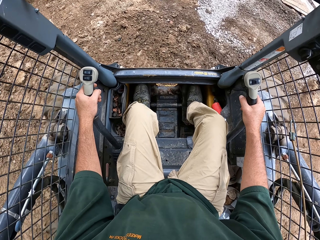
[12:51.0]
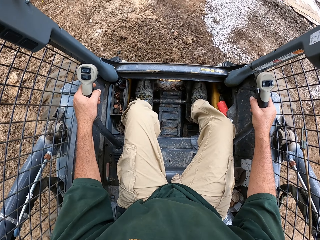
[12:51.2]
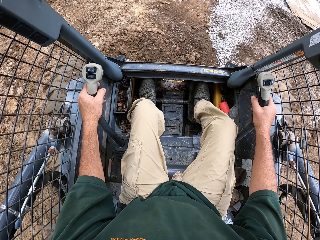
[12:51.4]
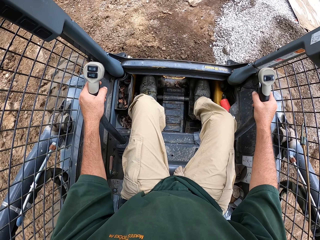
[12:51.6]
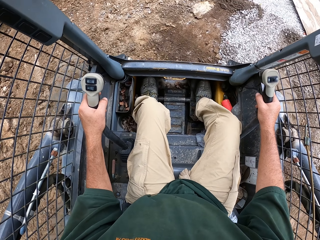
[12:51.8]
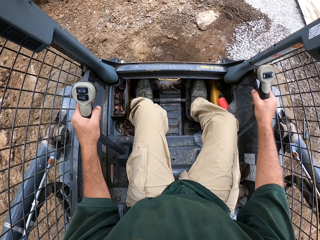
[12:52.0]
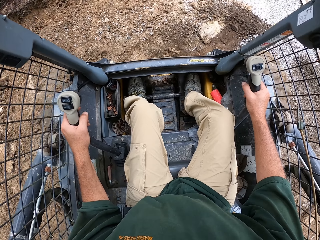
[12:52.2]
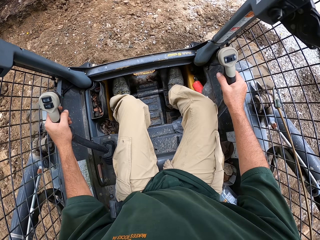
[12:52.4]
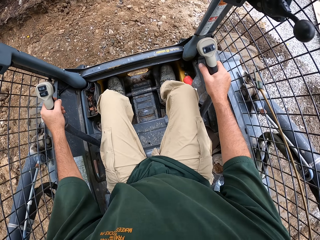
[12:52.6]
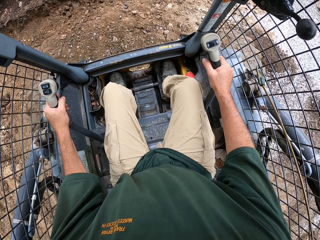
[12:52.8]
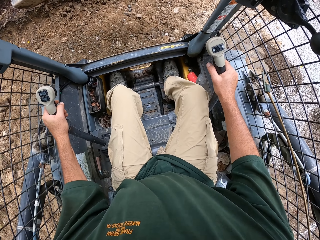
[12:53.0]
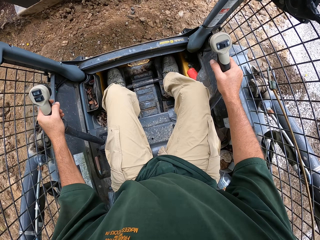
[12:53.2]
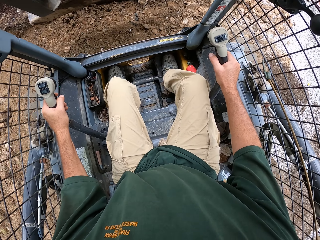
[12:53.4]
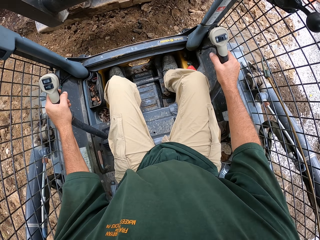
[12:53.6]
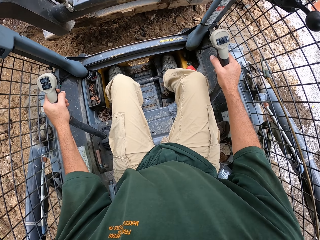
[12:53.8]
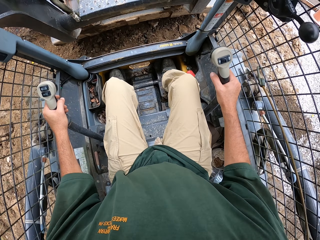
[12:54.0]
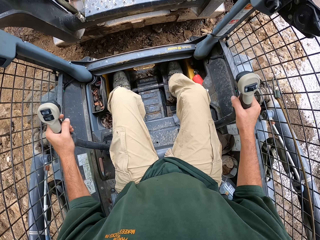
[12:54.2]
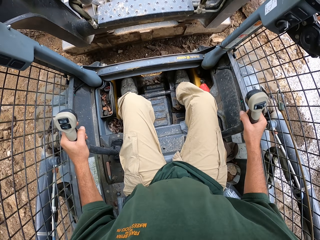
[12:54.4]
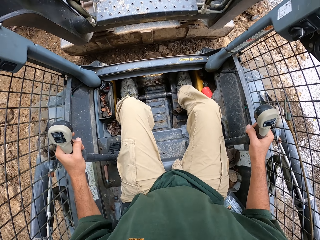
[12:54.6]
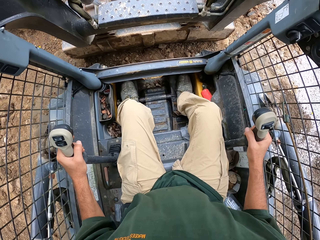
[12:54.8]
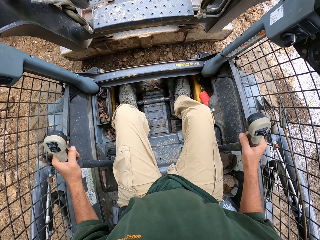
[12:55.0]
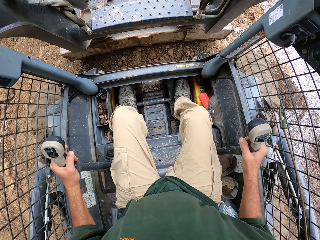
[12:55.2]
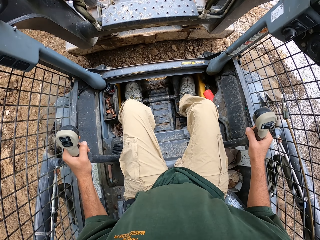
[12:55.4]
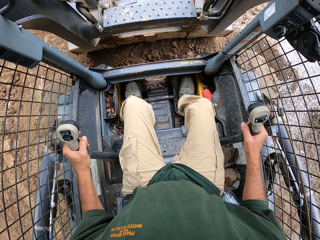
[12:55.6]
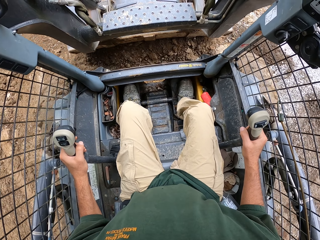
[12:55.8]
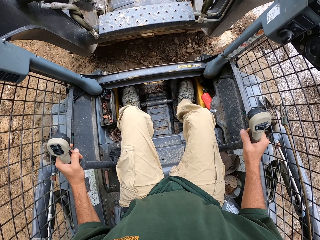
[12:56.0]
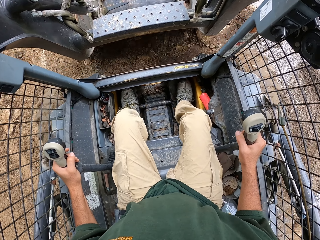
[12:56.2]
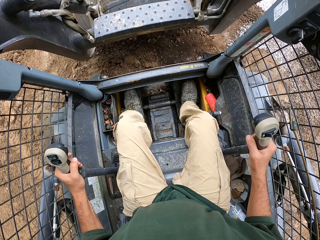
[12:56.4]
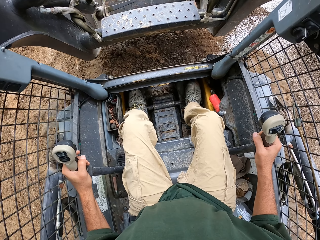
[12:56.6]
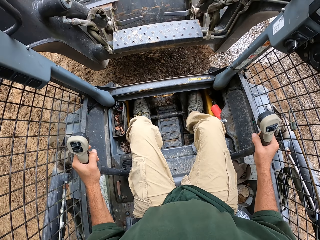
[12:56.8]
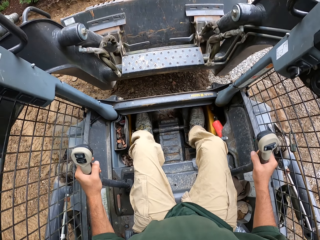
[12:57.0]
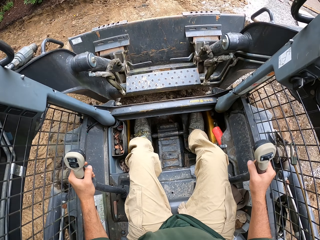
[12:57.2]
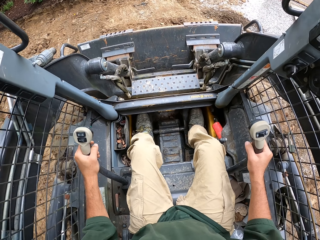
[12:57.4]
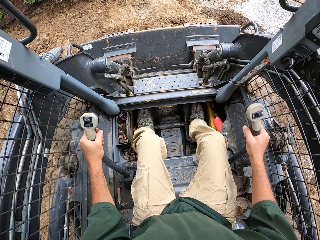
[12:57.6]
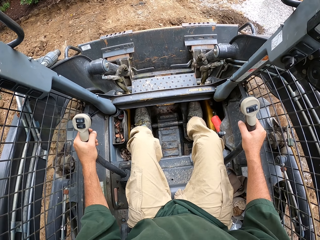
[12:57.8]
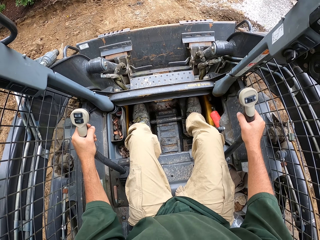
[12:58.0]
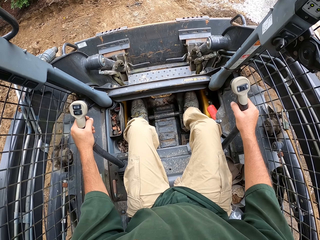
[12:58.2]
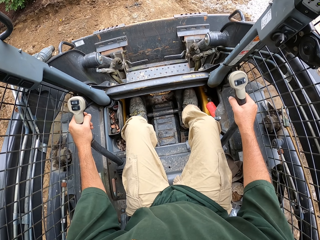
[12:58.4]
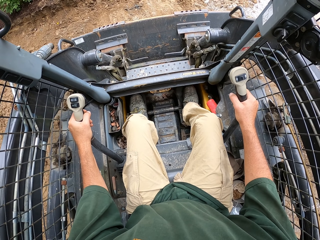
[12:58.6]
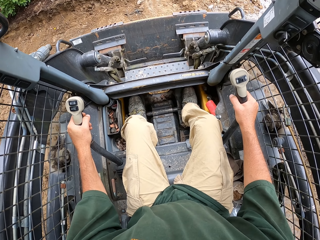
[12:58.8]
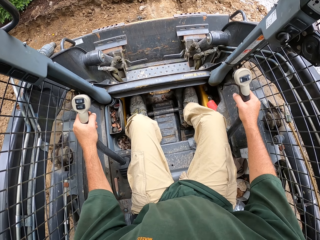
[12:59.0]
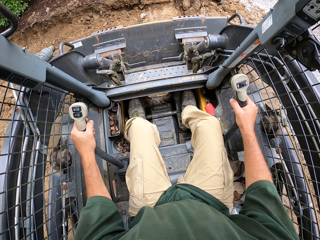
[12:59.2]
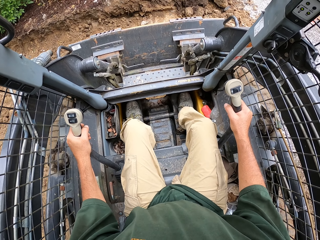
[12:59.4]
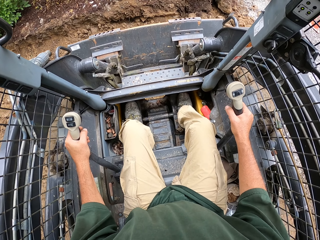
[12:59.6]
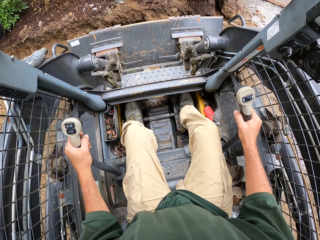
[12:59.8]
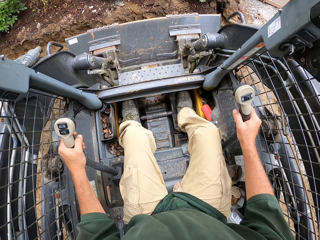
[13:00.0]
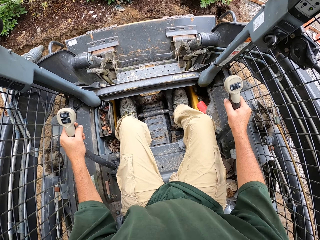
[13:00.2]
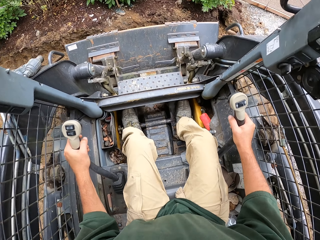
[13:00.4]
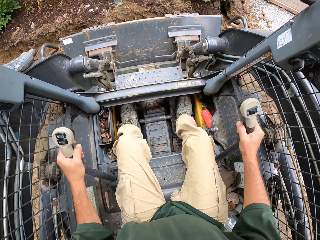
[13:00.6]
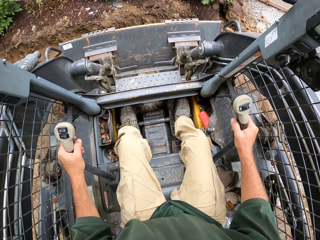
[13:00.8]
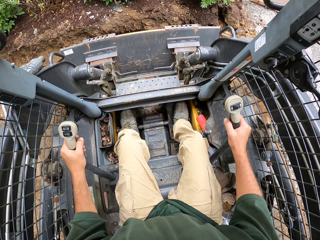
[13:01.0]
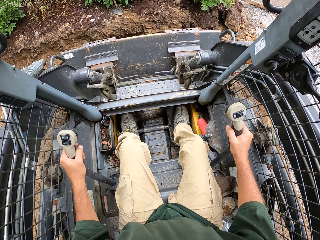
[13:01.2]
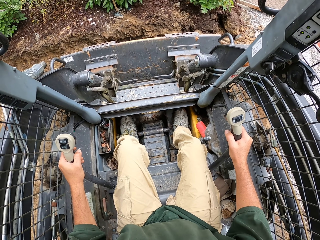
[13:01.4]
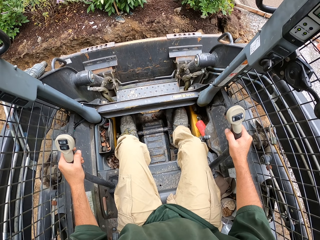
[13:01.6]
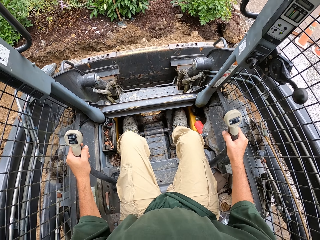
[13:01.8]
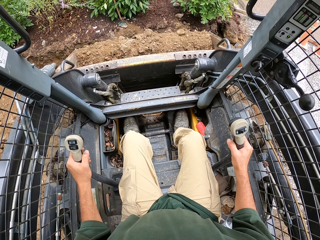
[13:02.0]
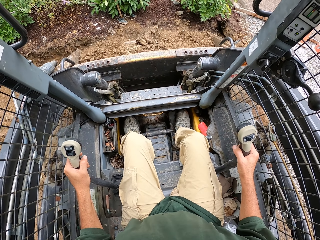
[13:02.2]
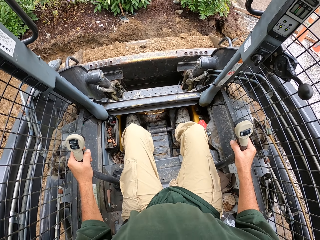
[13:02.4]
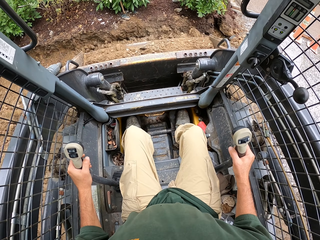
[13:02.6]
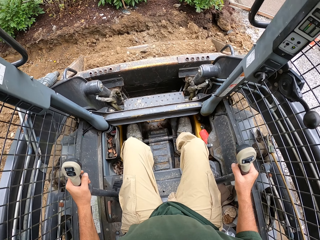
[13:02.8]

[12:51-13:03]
The camera wearer drives the tractor. They move the sand. They scoop the sand.

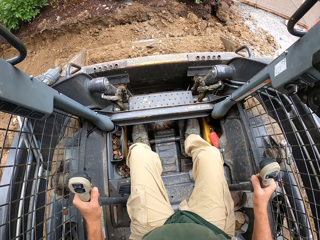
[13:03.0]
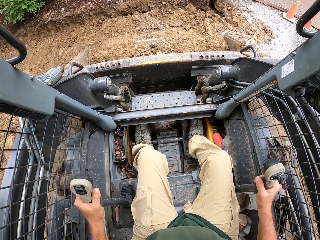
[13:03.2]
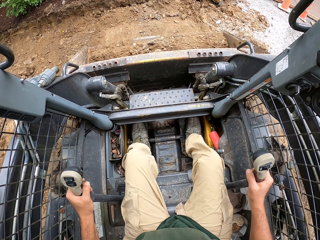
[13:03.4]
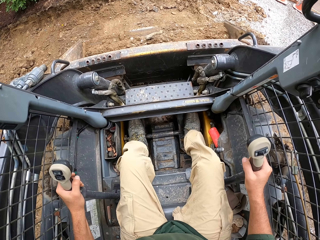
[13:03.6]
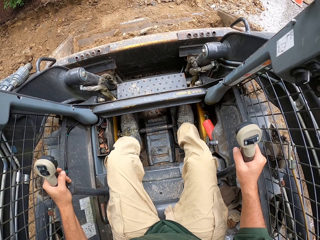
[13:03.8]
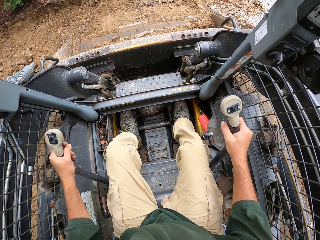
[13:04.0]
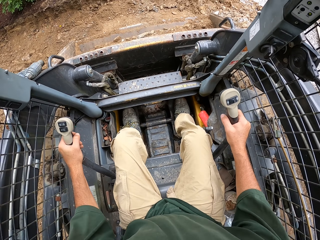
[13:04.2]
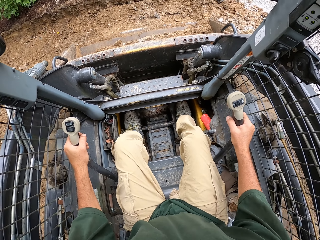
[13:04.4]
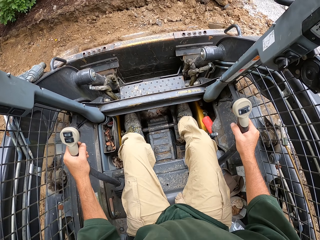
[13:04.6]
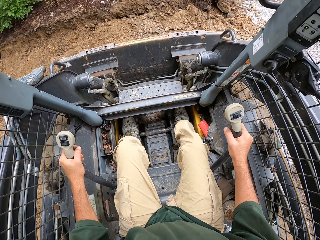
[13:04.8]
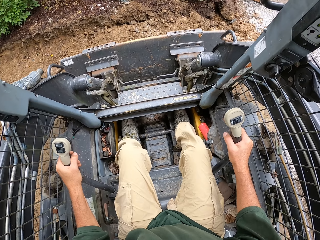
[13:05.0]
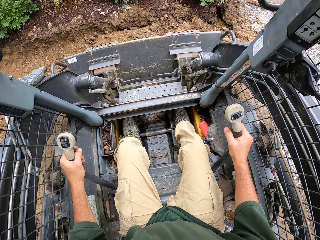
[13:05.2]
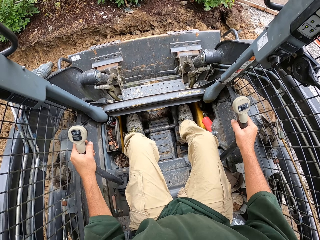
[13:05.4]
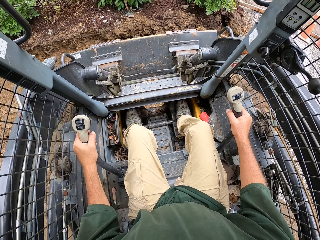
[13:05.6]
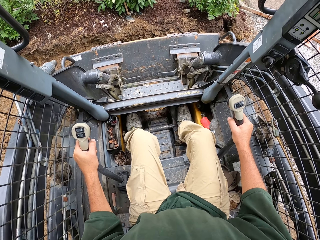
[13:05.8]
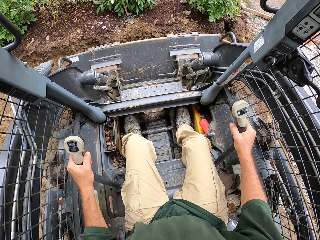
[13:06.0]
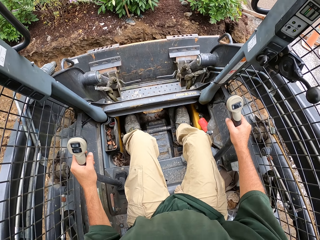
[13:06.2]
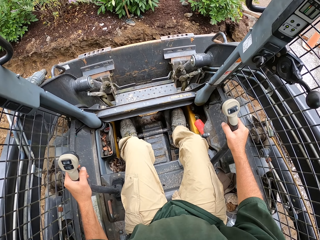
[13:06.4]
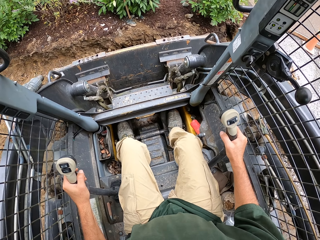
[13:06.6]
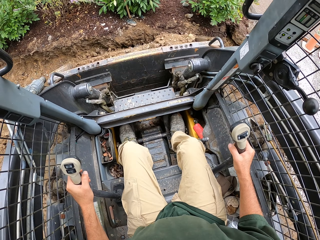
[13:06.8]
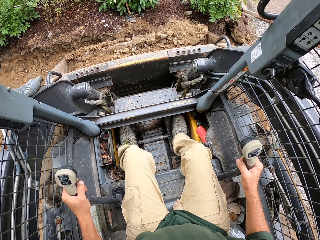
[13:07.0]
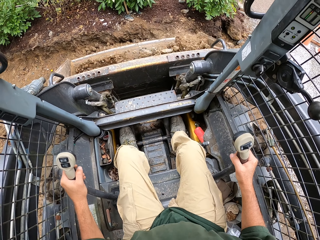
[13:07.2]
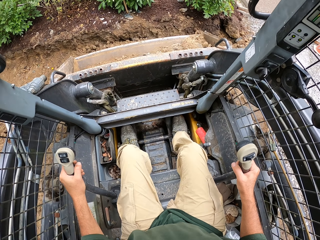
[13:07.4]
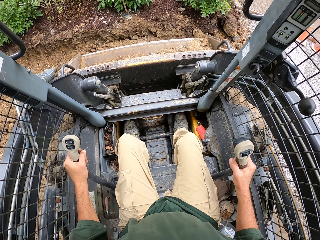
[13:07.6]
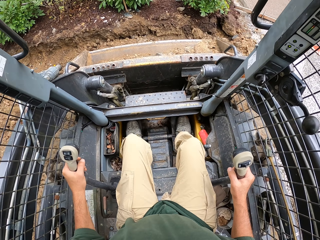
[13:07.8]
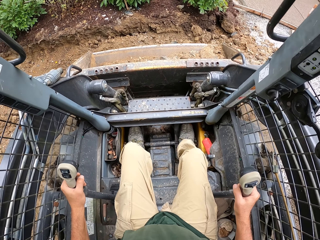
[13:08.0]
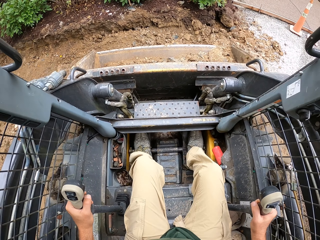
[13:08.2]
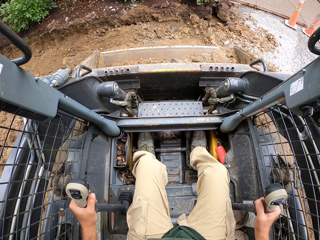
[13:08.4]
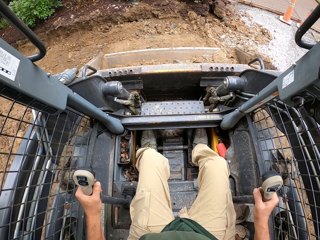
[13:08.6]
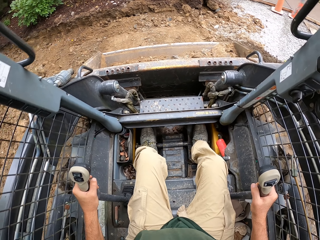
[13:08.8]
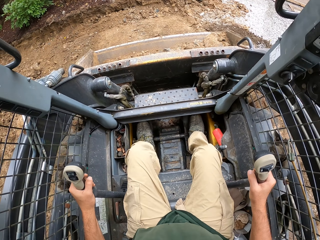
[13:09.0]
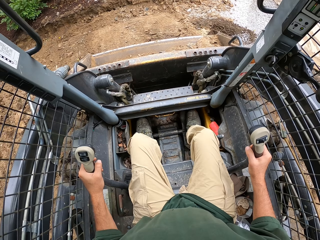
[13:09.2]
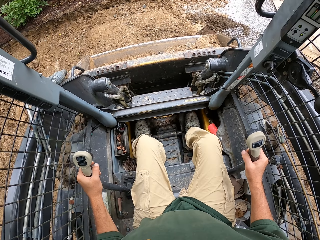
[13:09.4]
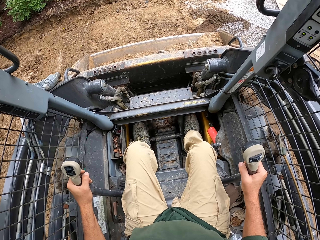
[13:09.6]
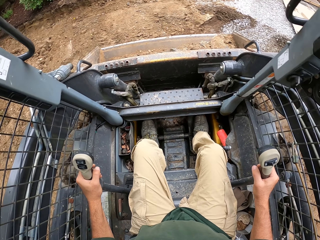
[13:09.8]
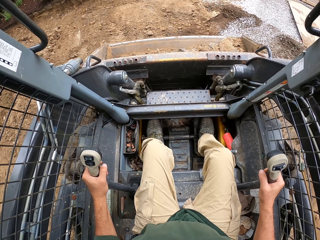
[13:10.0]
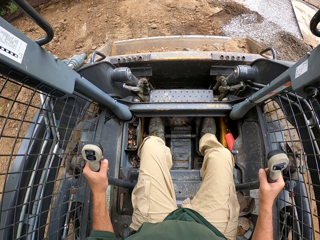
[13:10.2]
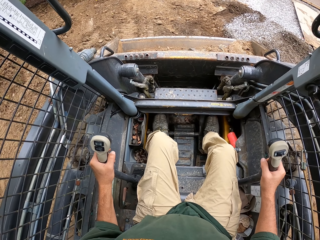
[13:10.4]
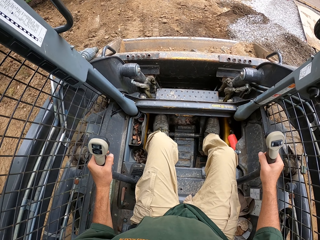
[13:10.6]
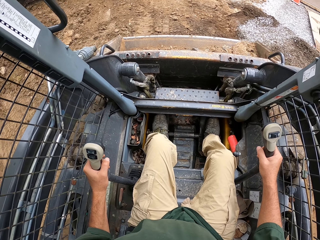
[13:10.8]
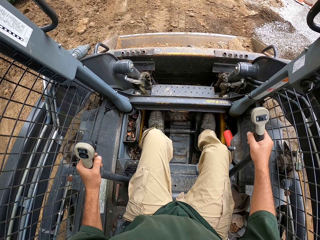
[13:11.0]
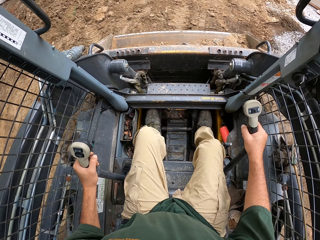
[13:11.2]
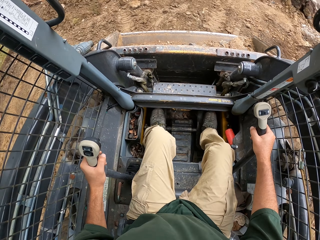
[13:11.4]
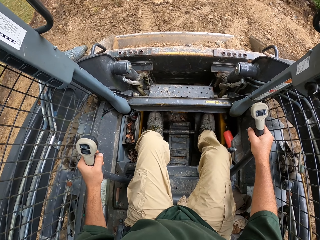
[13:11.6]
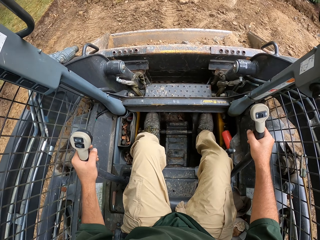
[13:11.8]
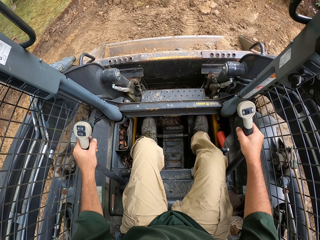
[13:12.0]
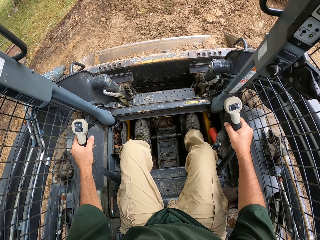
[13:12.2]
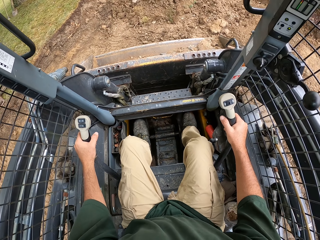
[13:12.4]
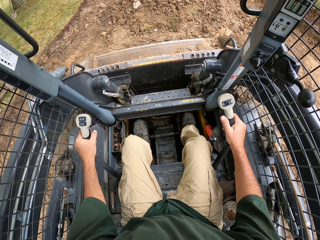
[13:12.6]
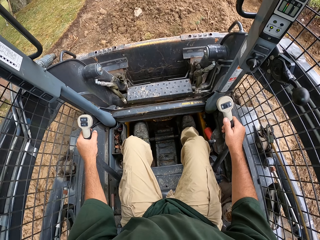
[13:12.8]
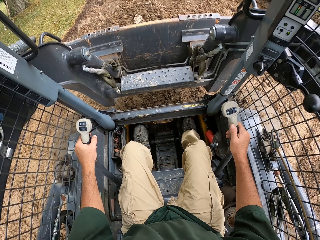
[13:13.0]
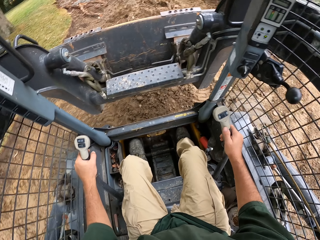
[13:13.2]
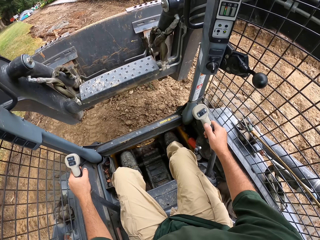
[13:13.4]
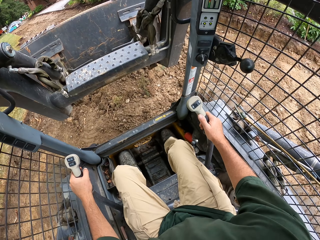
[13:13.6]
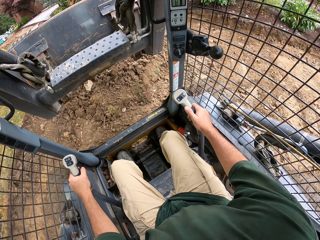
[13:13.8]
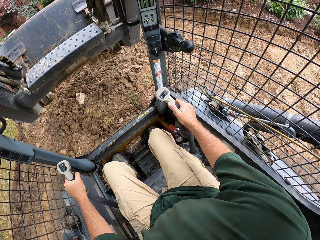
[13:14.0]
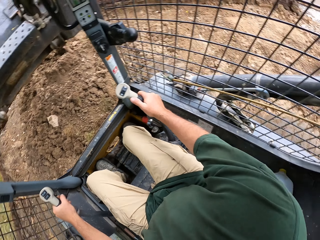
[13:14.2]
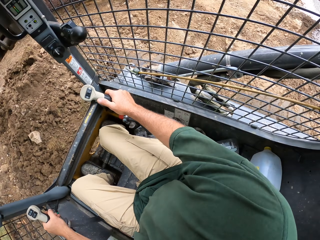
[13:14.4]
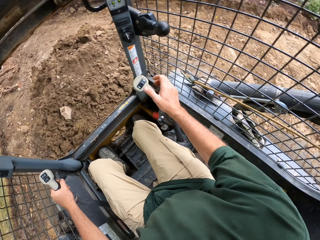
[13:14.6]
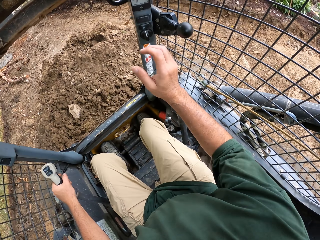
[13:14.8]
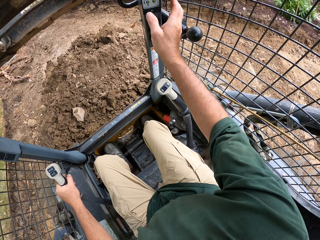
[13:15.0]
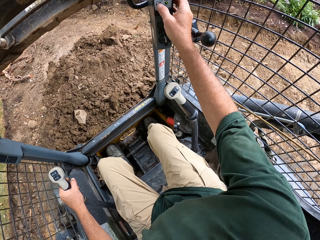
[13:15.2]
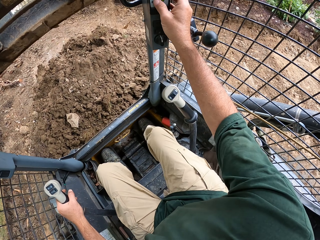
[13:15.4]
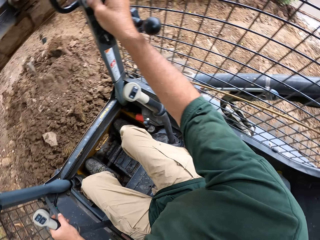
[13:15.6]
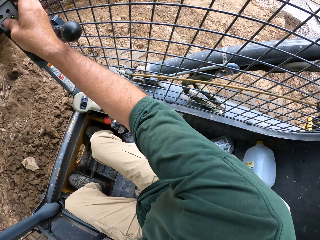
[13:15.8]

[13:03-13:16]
The camera wearer pours down soil from the tractor.
